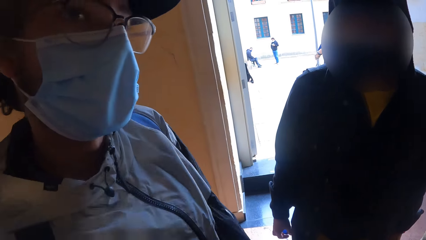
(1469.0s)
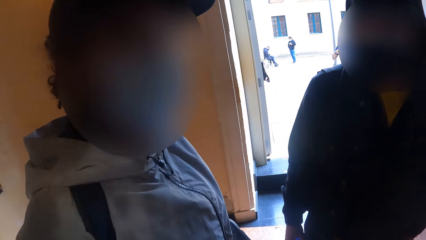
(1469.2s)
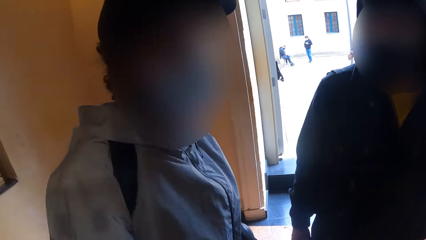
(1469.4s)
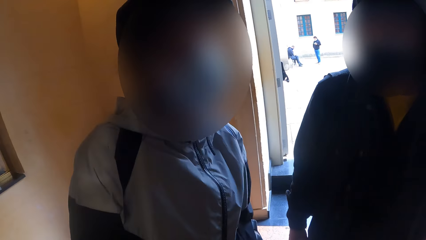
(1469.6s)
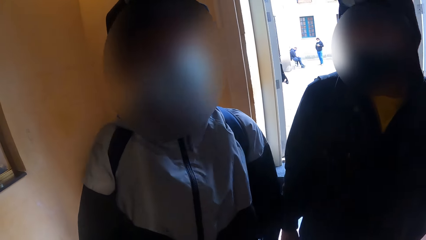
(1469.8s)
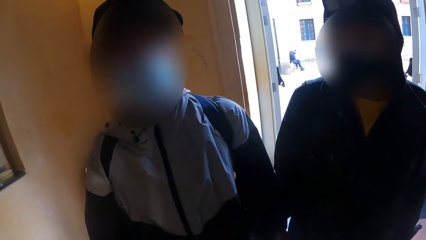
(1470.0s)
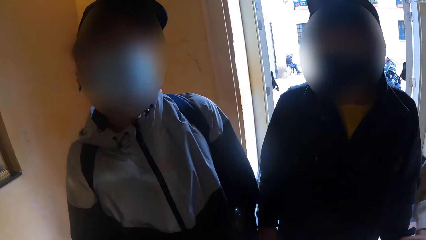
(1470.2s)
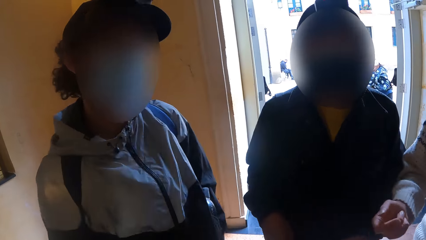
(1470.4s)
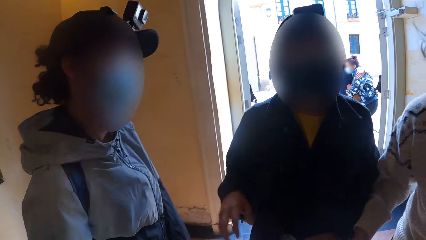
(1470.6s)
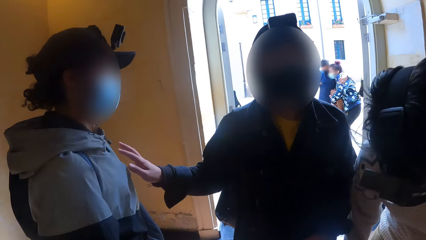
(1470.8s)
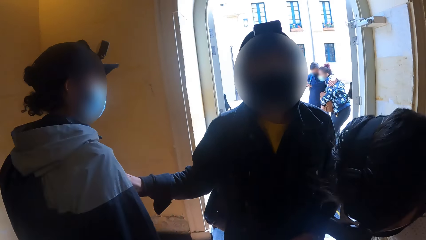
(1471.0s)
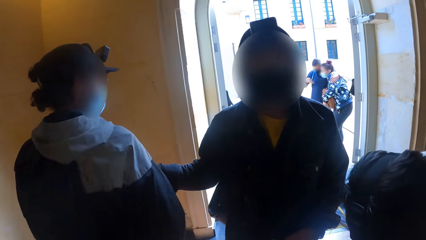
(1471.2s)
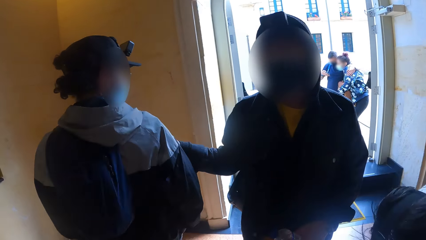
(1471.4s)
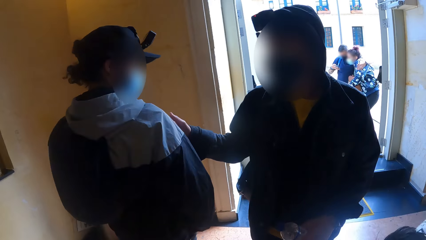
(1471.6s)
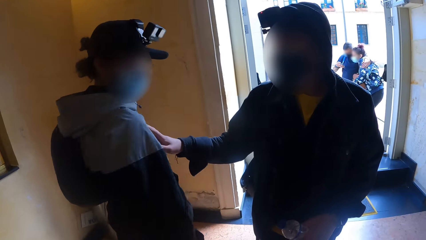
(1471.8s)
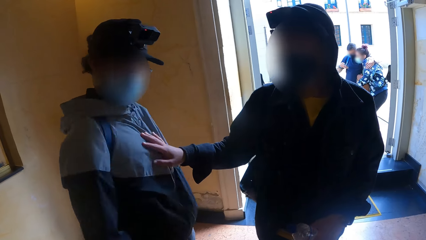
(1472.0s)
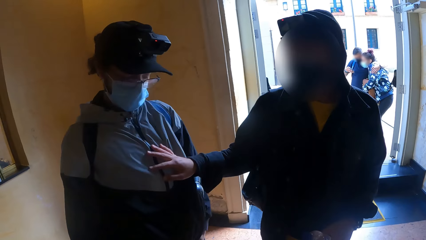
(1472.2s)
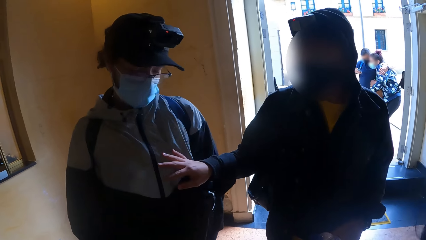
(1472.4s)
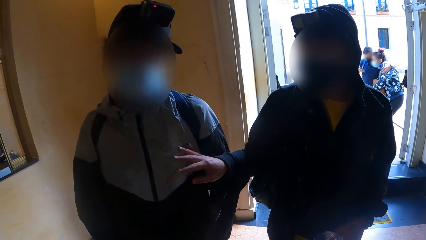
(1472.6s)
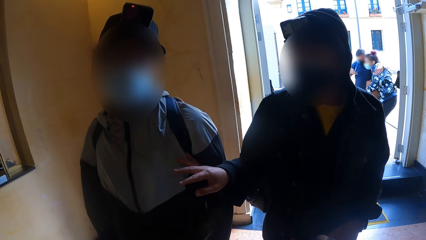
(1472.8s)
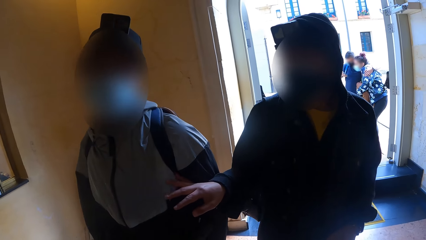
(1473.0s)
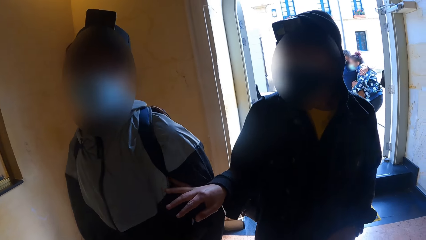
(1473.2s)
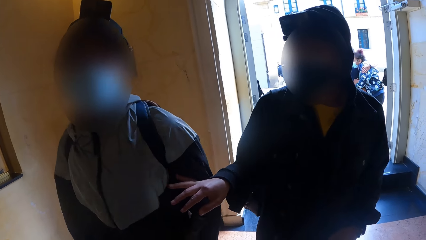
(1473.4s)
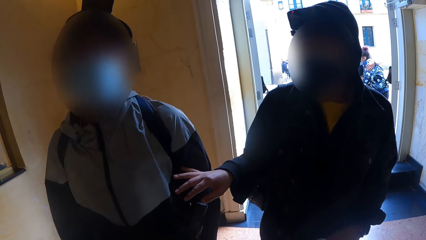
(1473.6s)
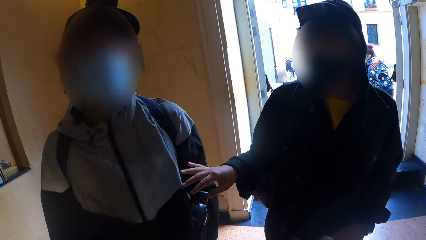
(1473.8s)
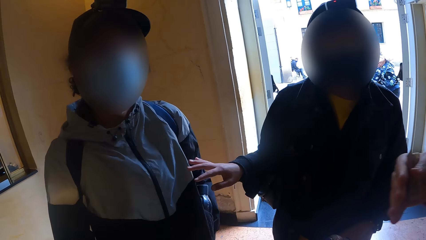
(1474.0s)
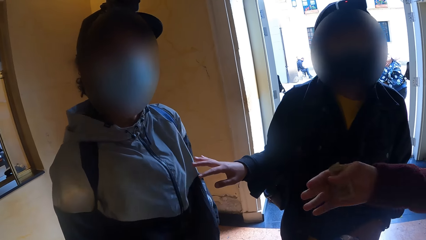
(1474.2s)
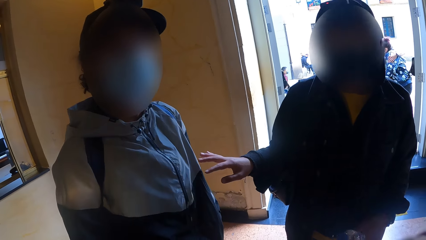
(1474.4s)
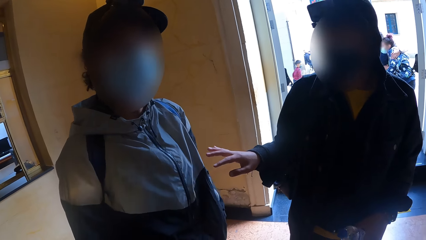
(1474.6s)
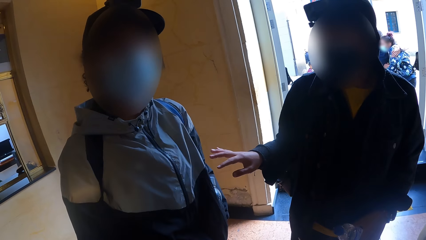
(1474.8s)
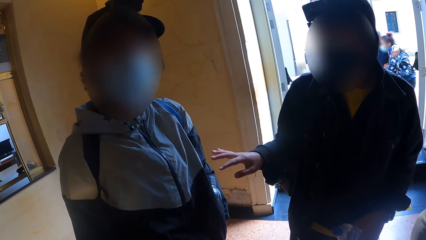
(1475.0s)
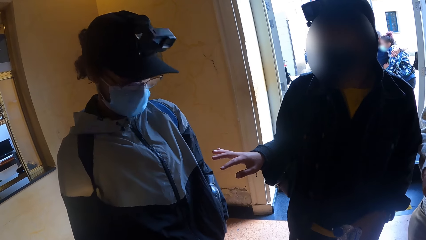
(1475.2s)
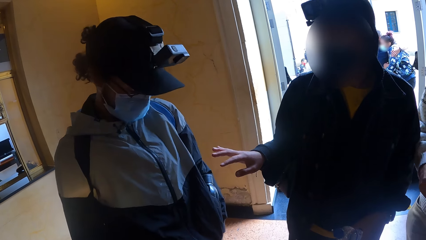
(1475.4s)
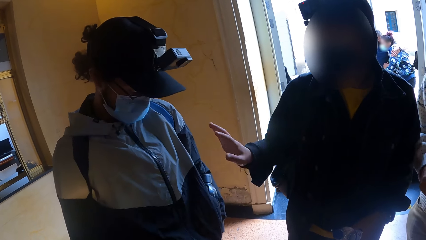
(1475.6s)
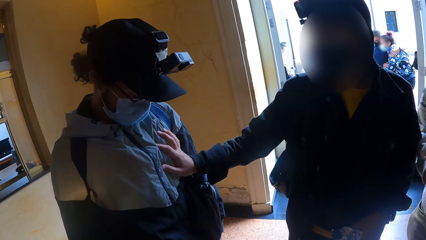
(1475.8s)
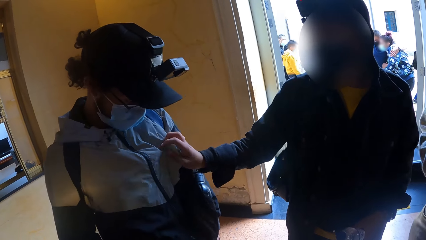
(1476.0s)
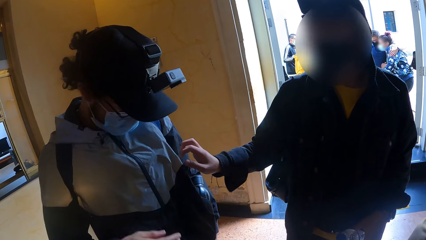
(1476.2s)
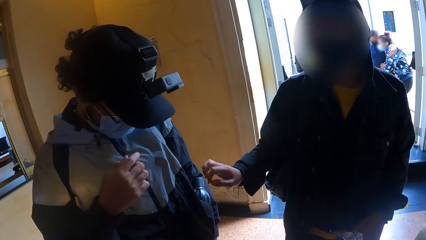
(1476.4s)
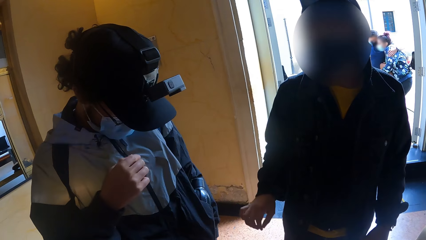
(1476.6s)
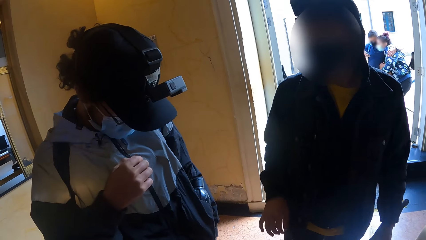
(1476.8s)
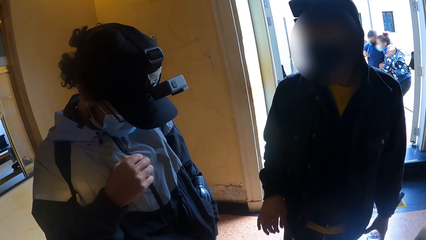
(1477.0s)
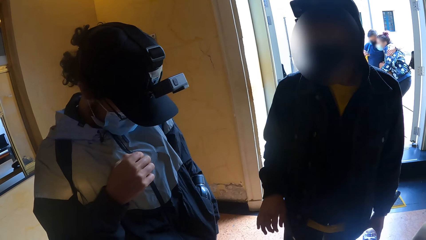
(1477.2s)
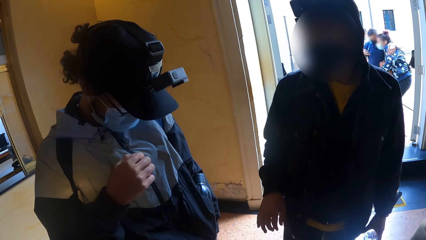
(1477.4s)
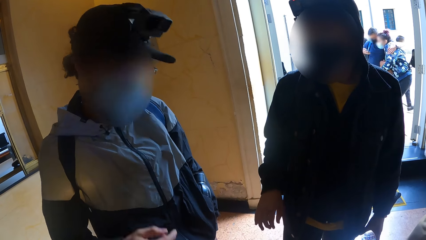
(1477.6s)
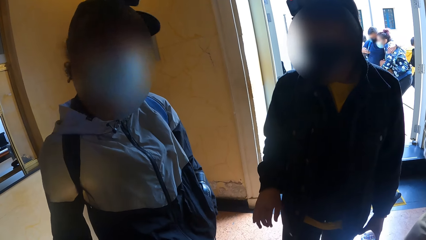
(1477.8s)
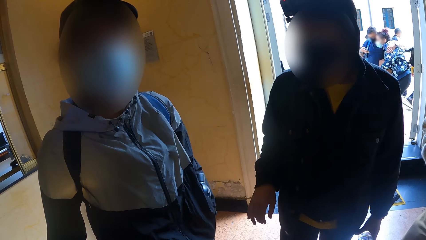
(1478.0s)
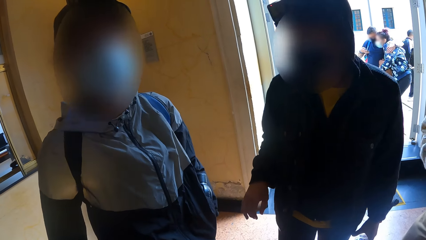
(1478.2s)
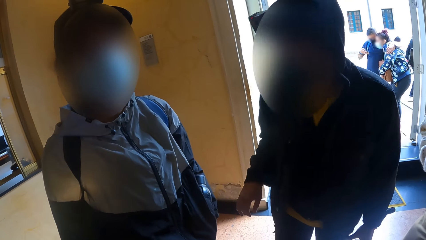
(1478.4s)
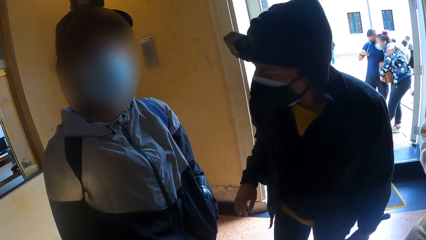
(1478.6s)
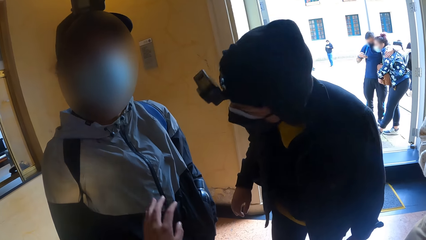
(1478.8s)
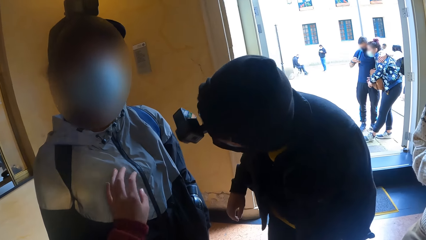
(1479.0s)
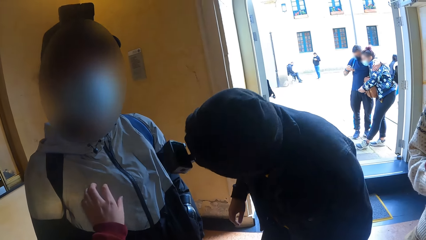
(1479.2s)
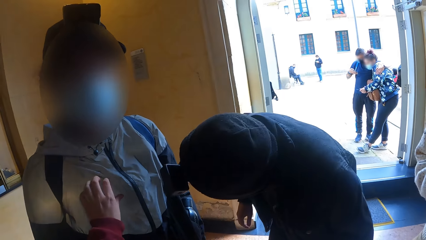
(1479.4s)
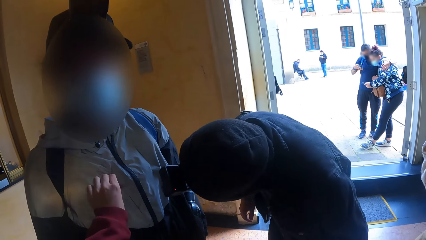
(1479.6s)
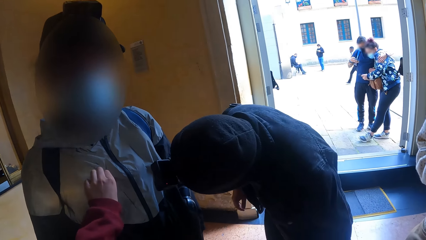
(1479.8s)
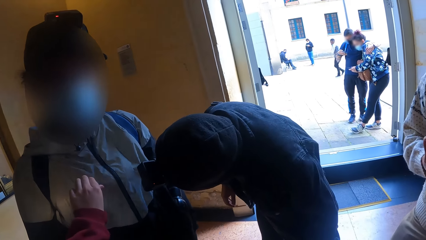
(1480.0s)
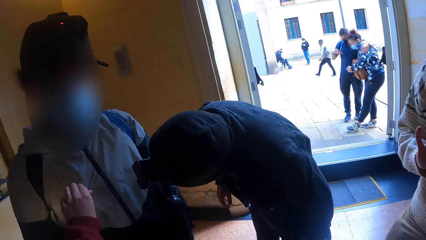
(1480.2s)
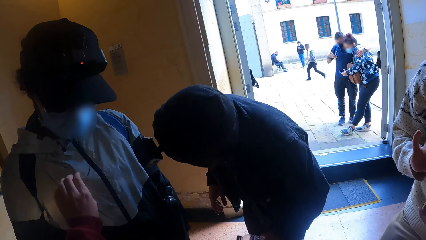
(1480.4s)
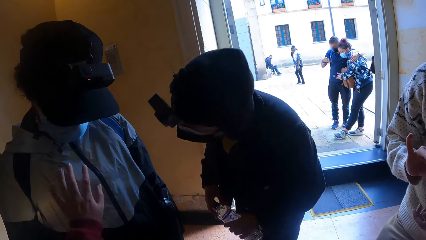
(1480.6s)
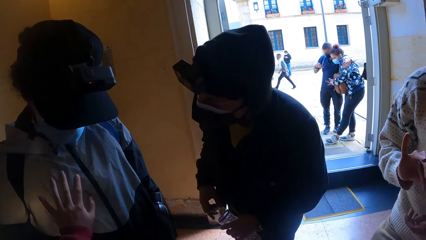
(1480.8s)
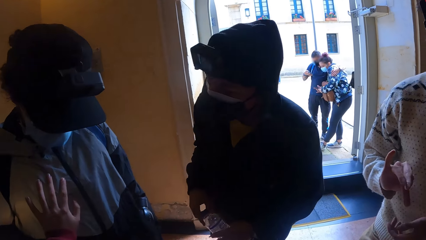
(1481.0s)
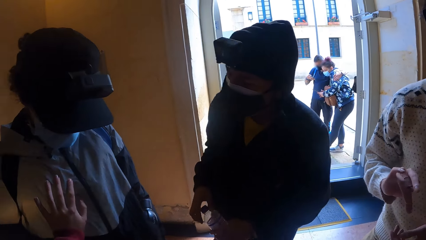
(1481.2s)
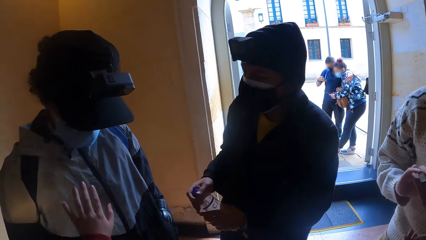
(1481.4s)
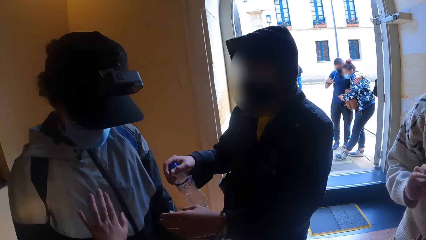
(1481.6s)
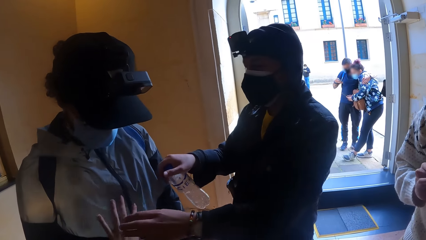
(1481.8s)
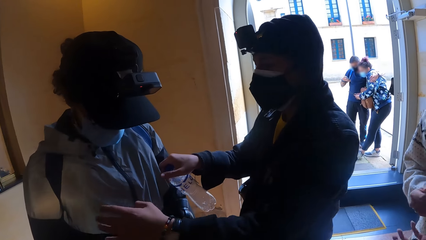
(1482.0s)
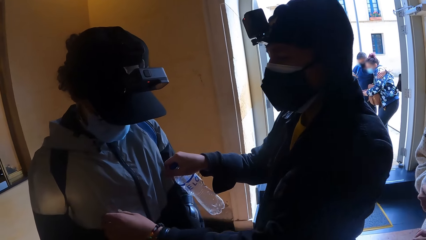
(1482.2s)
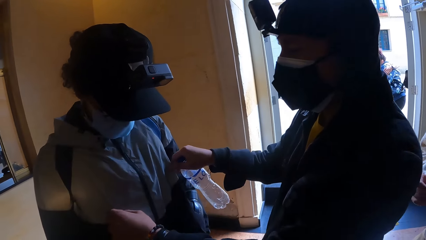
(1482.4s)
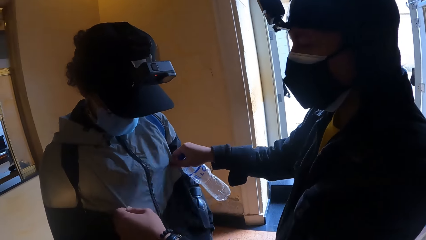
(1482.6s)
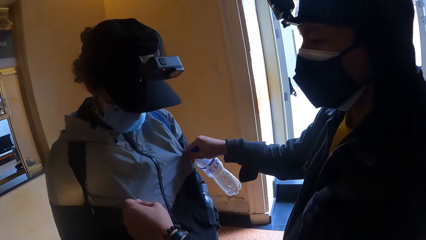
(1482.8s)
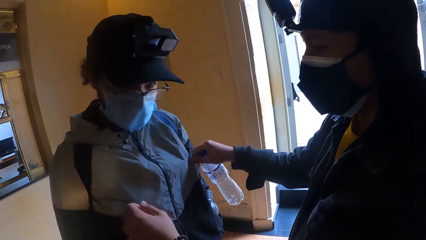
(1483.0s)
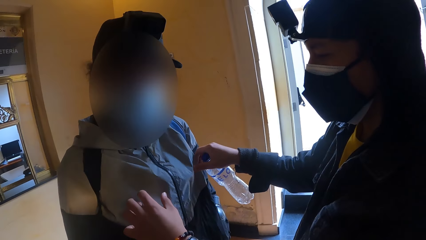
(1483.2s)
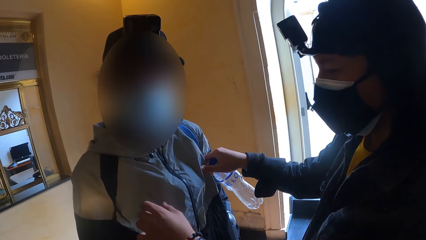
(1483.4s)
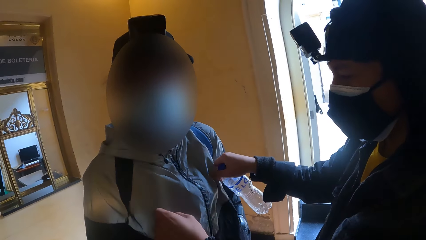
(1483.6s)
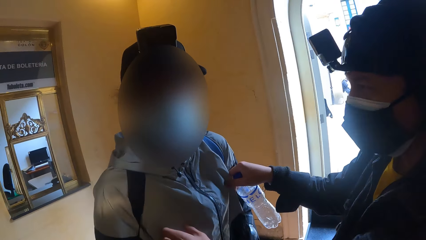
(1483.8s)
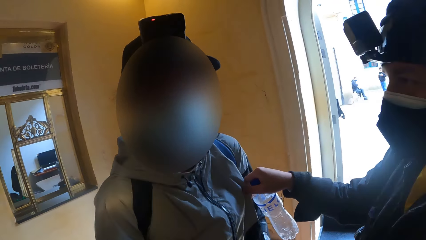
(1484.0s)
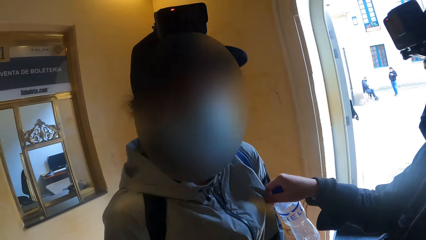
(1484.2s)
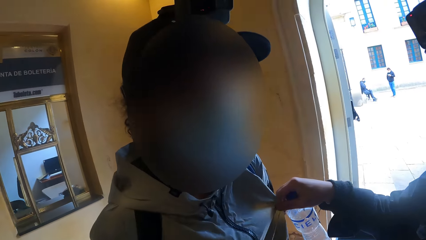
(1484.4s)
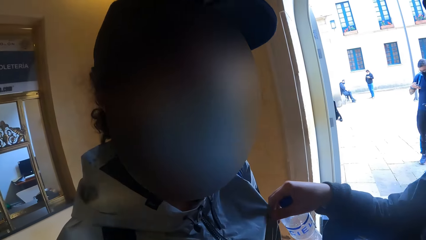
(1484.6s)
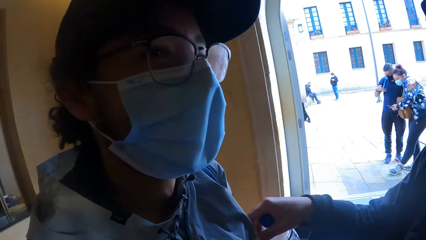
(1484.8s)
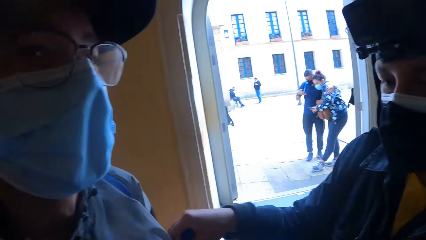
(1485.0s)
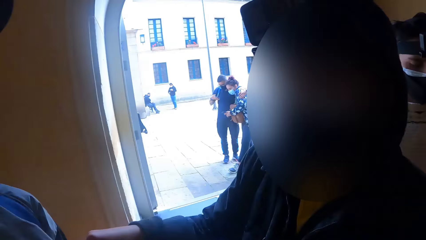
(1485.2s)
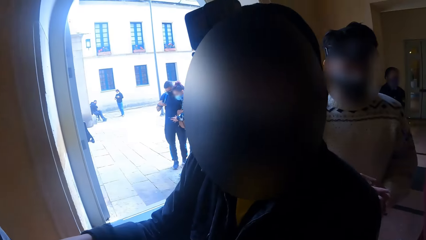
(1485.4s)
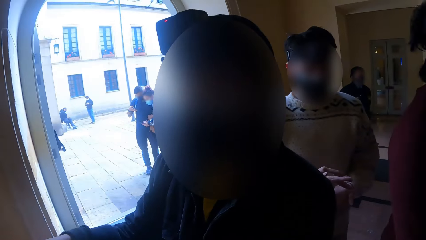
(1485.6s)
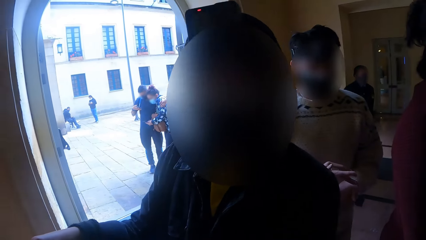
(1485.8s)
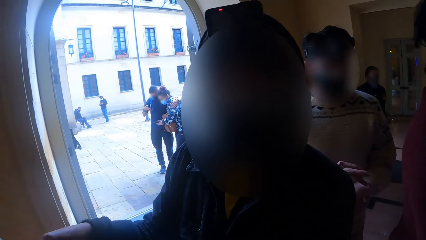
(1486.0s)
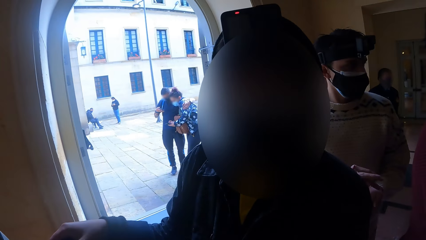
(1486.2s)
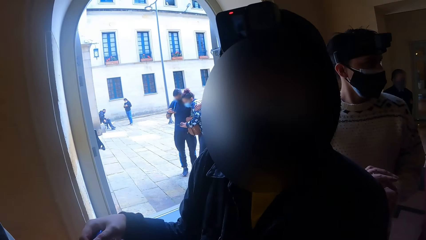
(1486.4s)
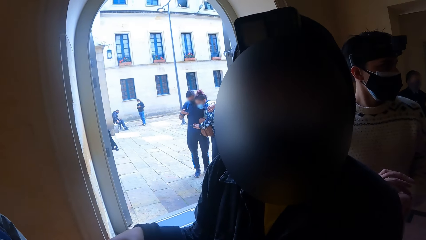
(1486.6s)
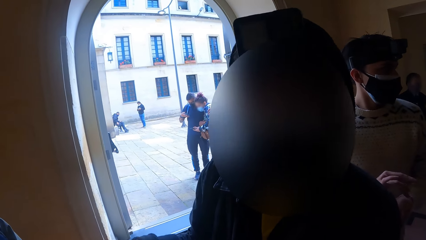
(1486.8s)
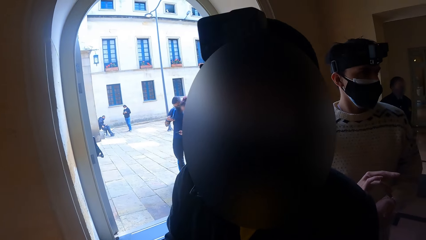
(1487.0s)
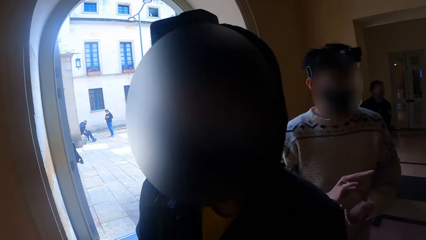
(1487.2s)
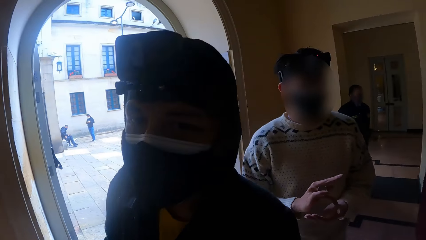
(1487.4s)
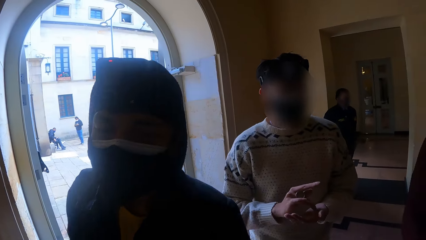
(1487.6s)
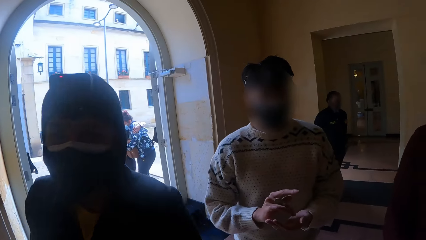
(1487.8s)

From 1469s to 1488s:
The fifth man moves his body. The second man touches the jacket of the fifth man. He touches the jacket of the fifth man again. The second man bends towards the fifth man. The camera wearer touches the jacket of the fifth man with his left hand. The second man passes the water bottle from his left hand to his right hand. The second man holds the fifth man's jacket and adjusts the jacket of the fifth man with both hands. The fifth man interacts with the camera wearer and the second man. The camera wearer looks at the second man and the fifth man.
